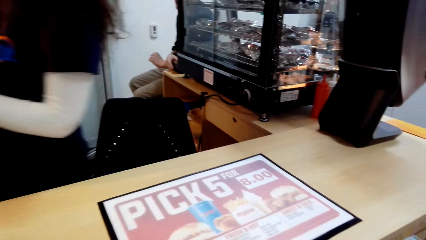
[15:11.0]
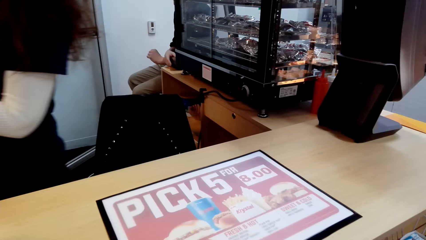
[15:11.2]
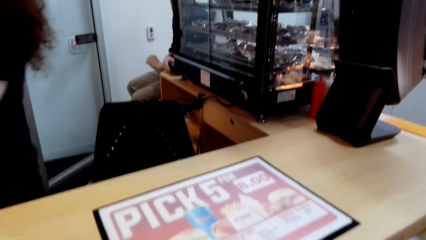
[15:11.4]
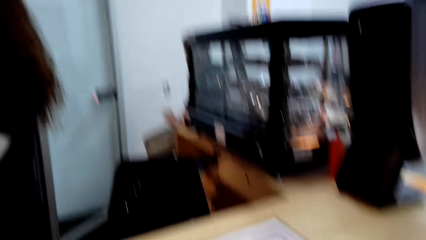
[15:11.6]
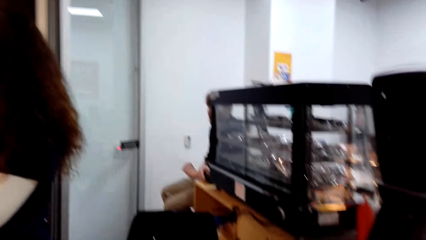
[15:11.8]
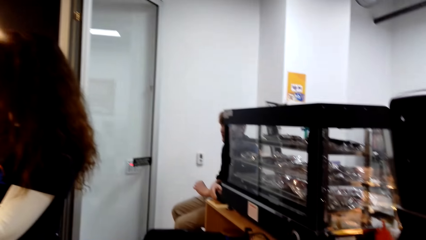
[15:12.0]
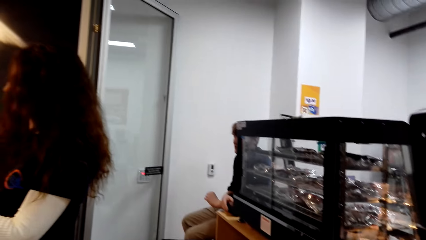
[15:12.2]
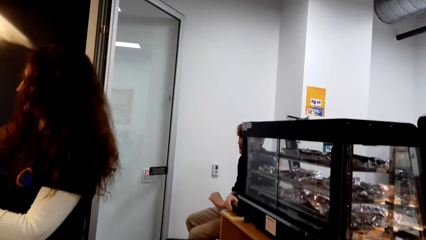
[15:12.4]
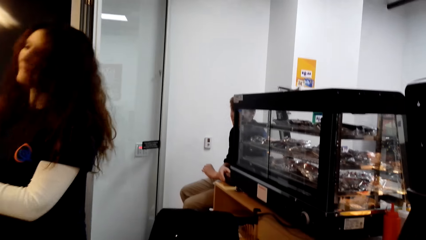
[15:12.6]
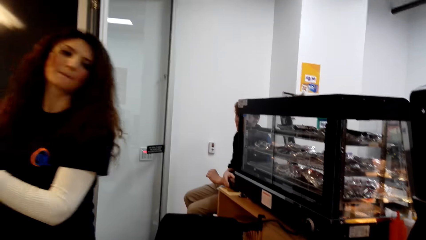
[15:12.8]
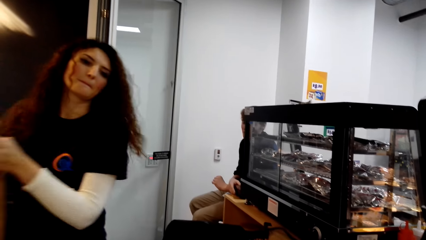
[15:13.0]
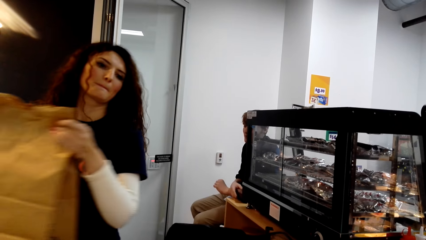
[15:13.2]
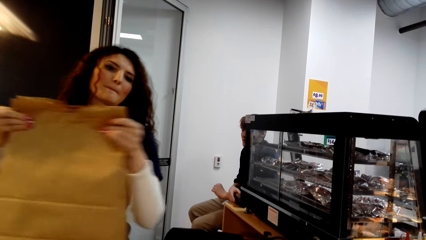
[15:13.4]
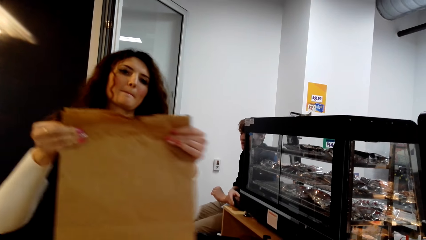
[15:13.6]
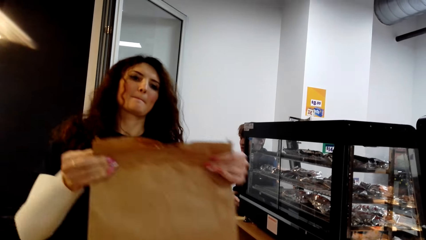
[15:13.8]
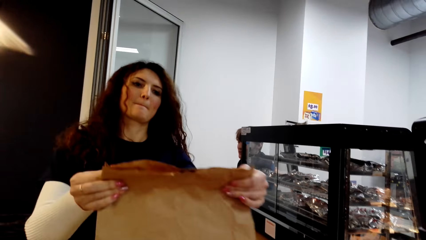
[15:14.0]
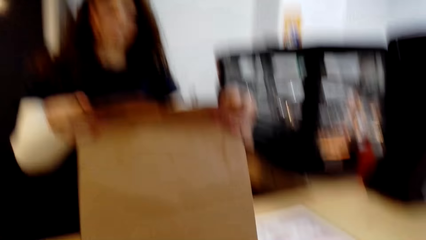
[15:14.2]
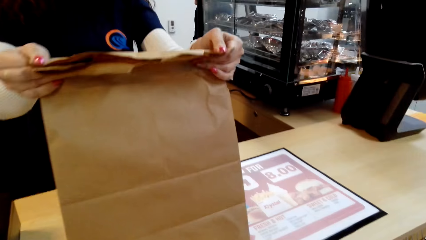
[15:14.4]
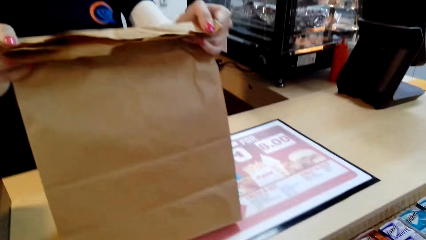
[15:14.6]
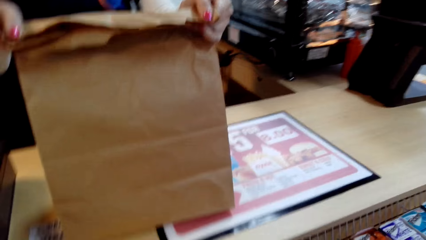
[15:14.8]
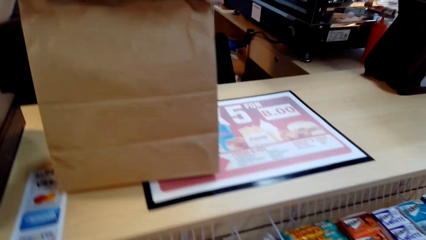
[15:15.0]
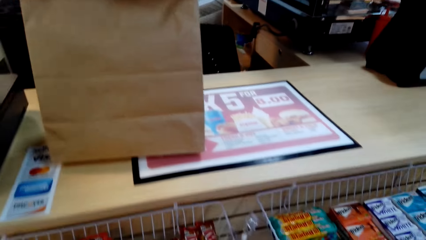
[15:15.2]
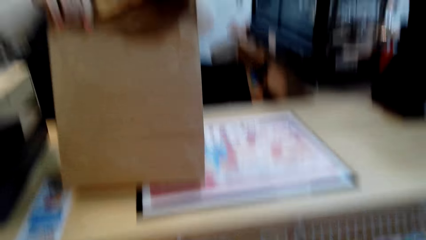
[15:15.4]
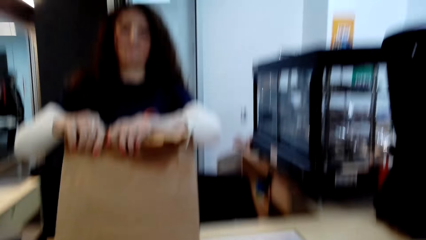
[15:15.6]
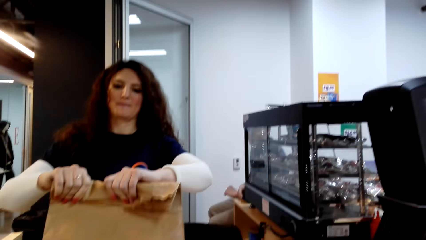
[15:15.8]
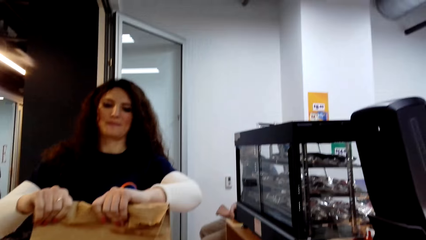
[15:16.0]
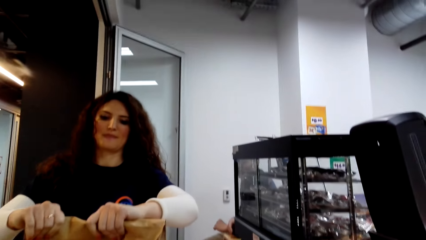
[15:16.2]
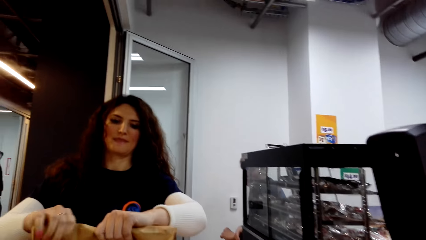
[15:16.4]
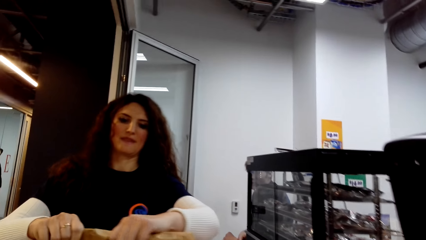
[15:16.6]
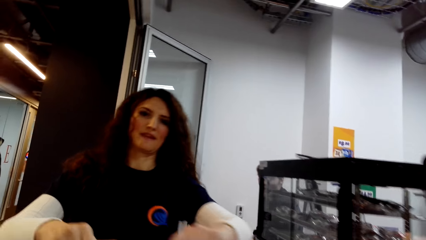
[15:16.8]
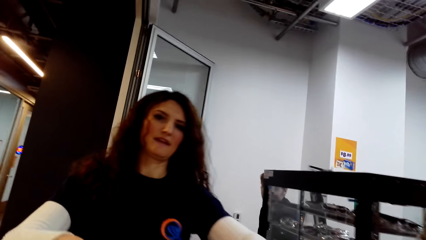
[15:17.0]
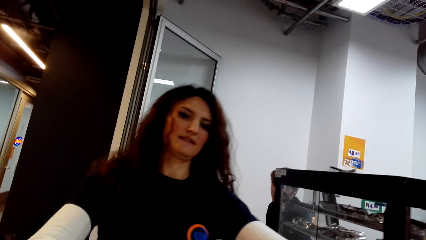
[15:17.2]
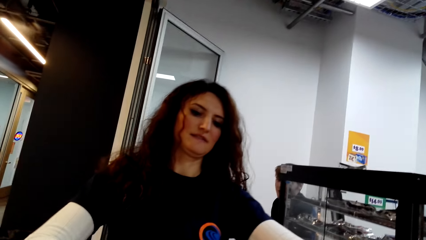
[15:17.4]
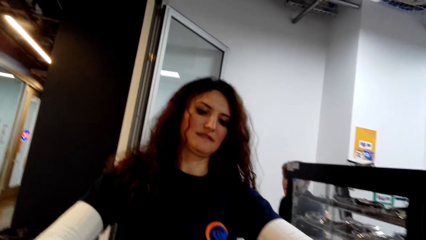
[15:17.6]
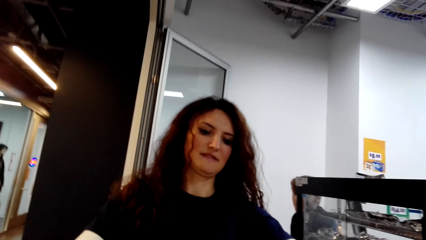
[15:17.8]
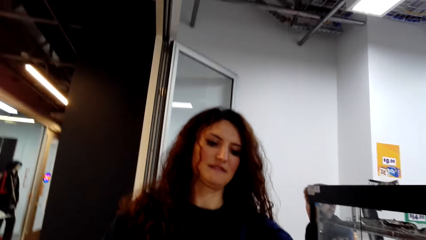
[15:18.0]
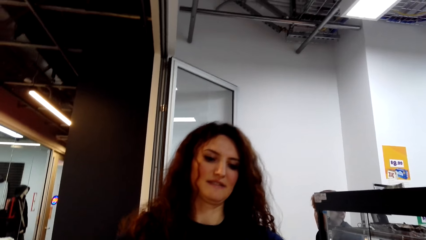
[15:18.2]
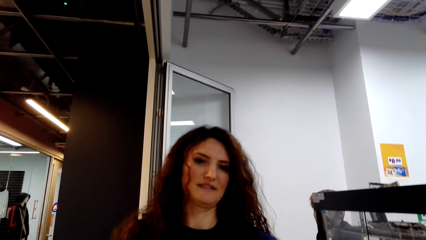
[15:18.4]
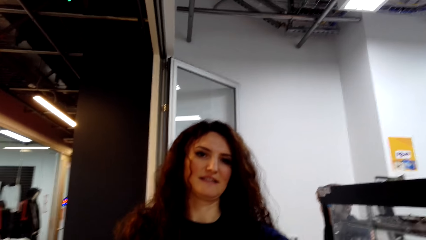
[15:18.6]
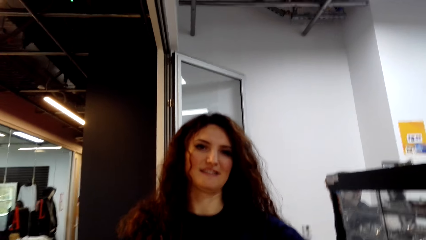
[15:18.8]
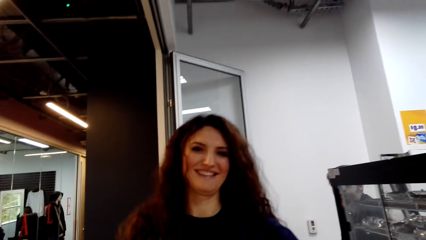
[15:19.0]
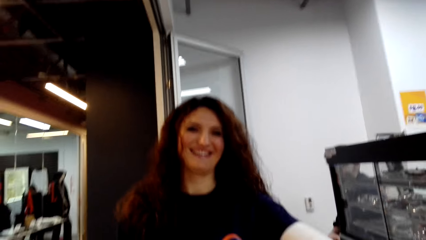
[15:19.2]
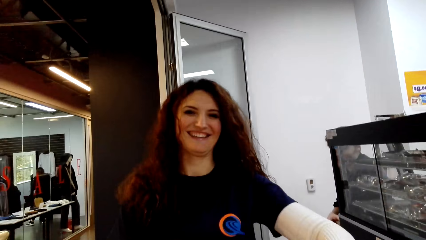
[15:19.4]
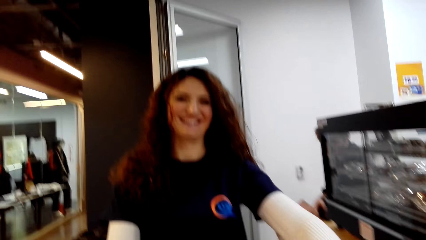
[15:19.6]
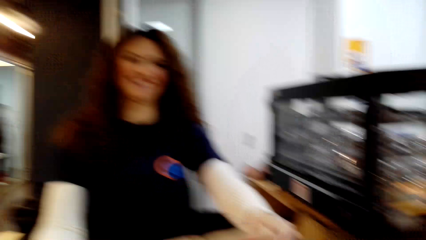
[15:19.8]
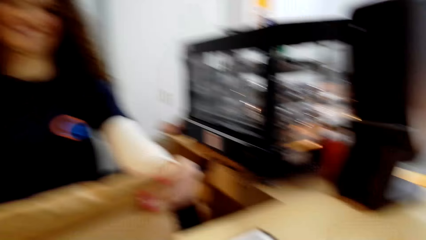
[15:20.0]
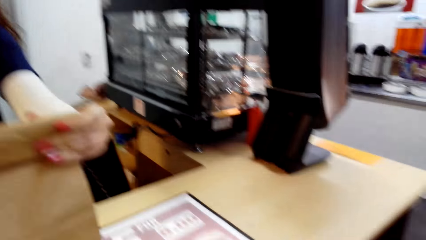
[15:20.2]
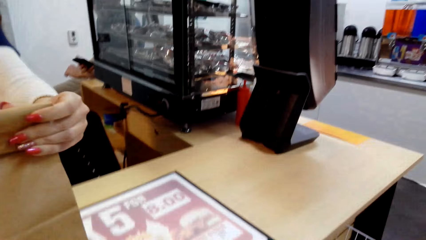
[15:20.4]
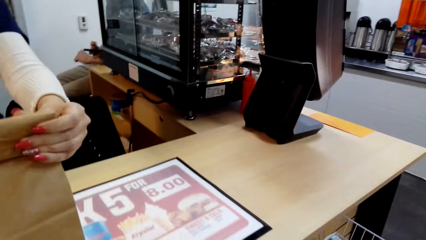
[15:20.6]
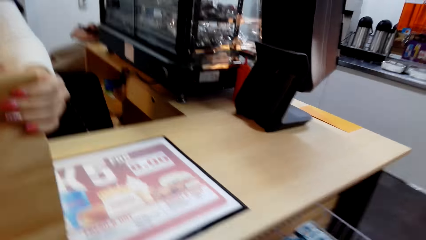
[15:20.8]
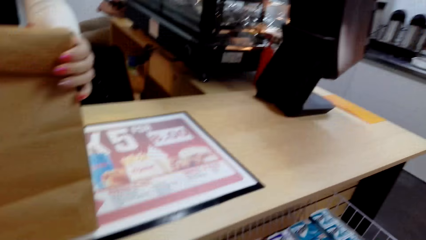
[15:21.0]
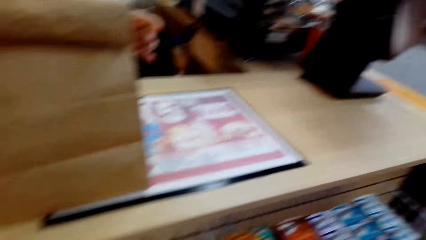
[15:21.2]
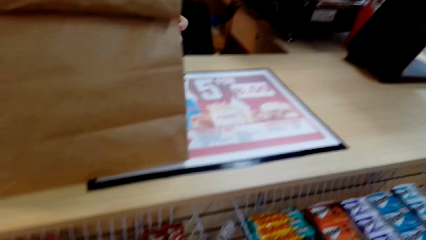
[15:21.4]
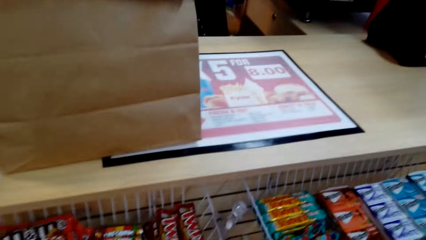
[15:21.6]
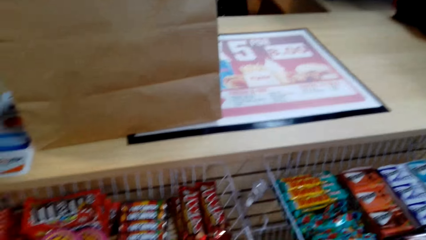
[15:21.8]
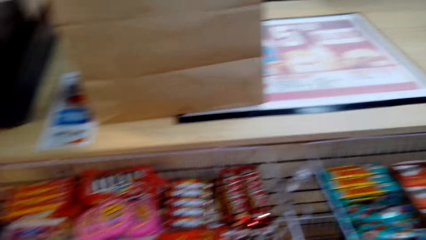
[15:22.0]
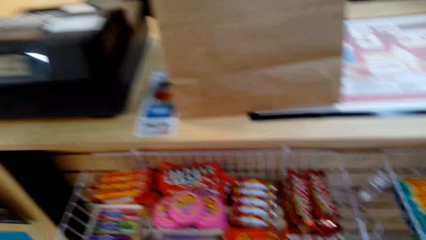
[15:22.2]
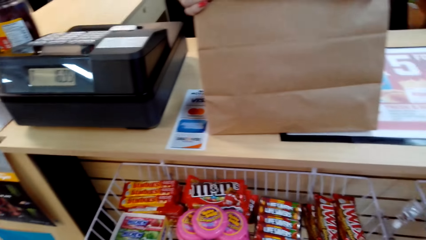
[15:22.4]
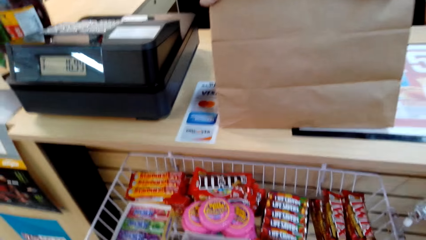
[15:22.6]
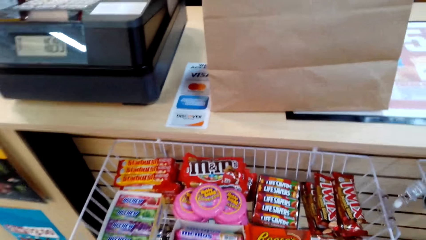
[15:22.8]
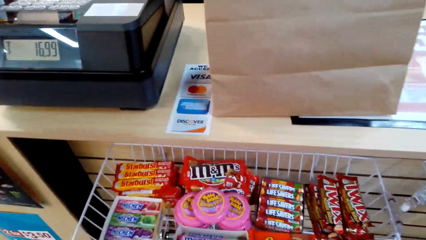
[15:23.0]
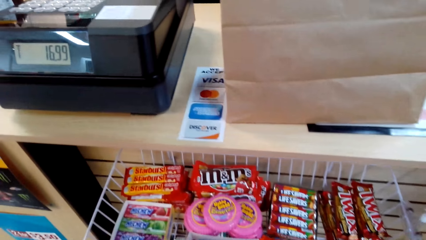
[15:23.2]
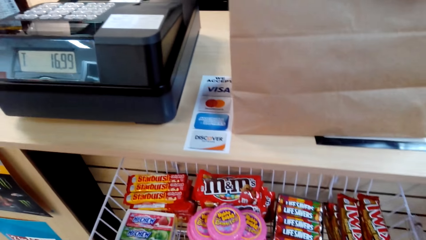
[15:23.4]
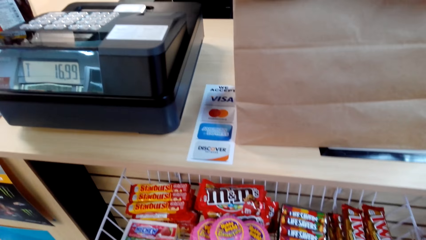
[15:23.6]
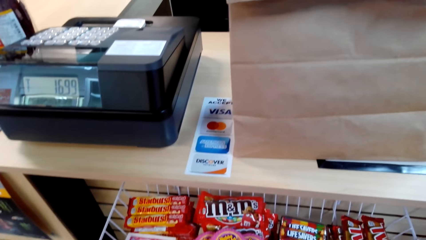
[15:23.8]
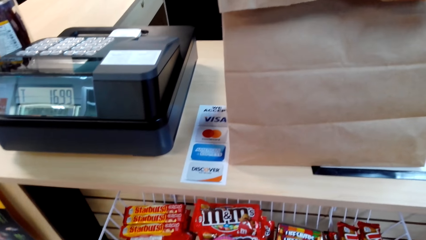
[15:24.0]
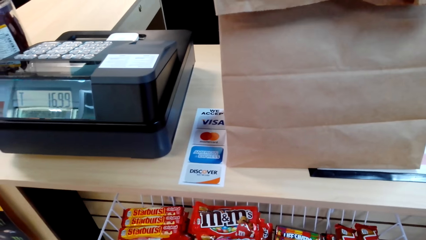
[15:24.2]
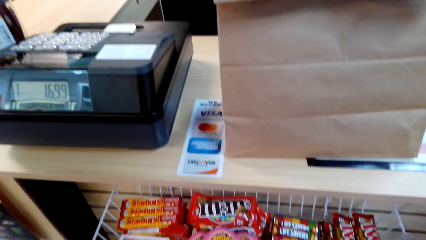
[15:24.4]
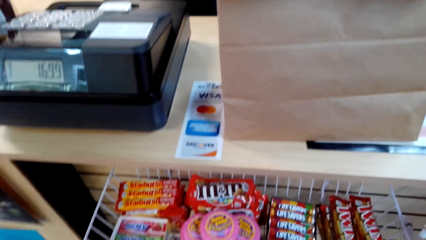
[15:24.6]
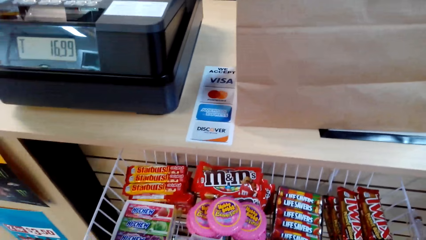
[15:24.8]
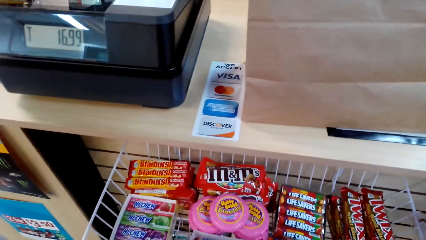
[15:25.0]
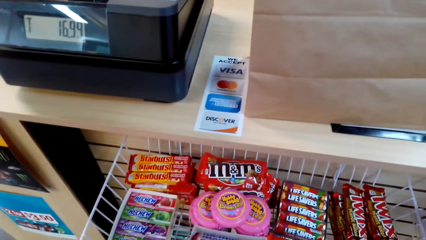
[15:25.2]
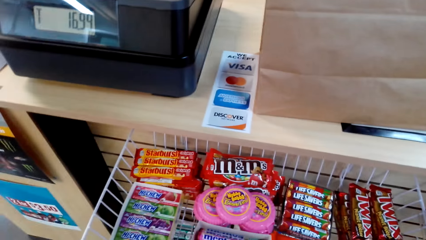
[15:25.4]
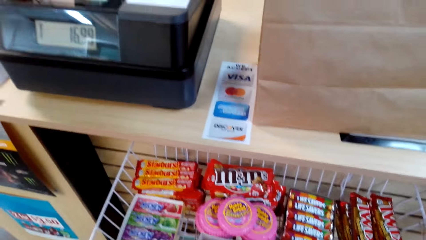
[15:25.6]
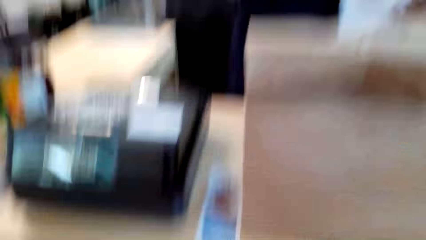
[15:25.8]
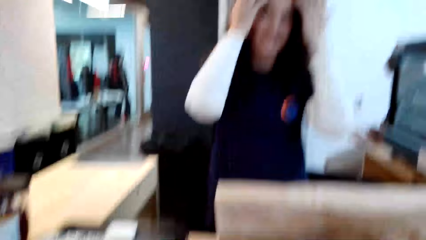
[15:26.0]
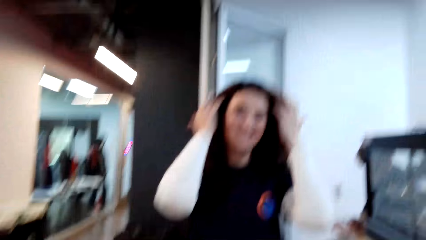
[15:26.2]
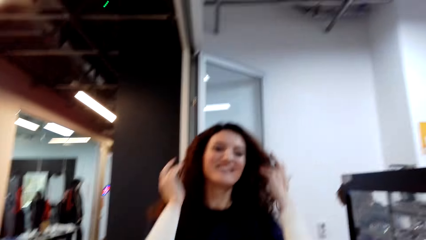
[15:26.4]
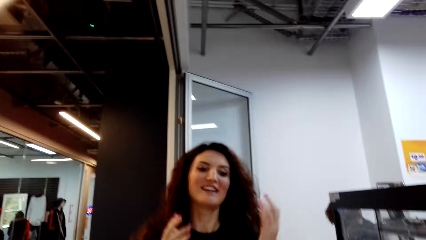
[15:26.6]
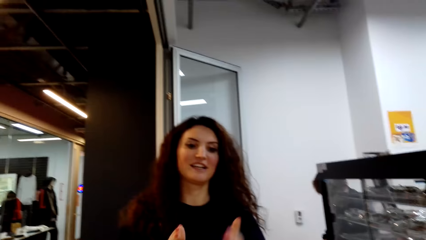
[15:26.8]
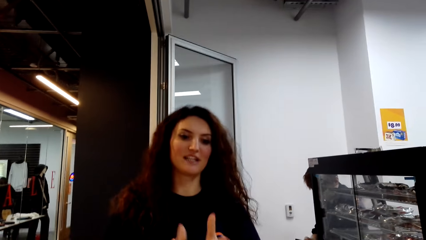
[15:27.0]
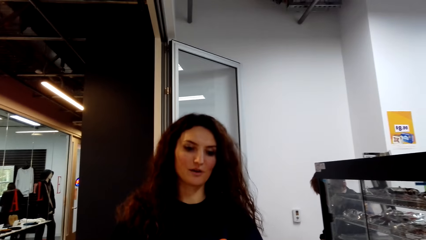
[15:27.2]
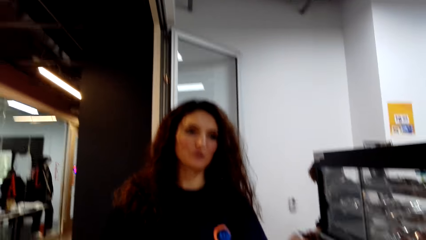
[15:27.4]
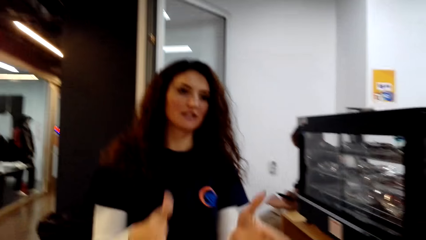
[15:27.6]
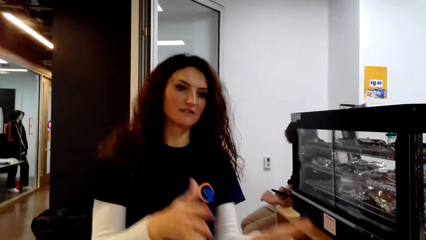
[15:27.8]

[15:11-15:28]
The camera wearer makes a step. The cashier puts the receipt in a shopping bag. The camera wearer puts the receipt inside a paper bag. They carry the paper bag. The cashier carries the shopping bag. The camera wearer puts the paper bag on the table. The cashier puts the shopping bag on the table. The camera wearer dialogues with the person. The cashier folds the shopping bag. The camera wearer dialogues with the person. They fold the paper bag. They converse with the person. They look around the supermarket. The cashier talks to the camera wearer.
